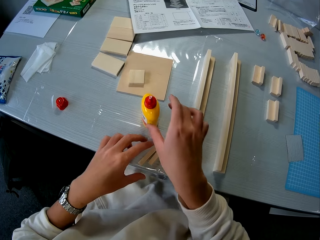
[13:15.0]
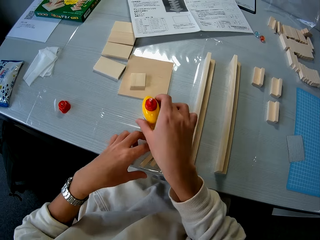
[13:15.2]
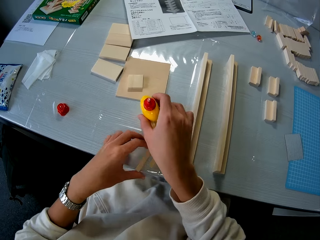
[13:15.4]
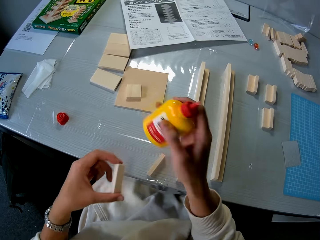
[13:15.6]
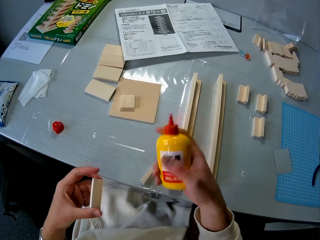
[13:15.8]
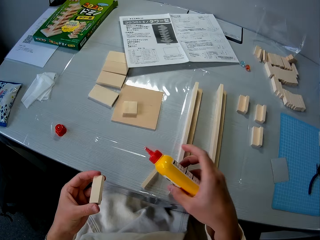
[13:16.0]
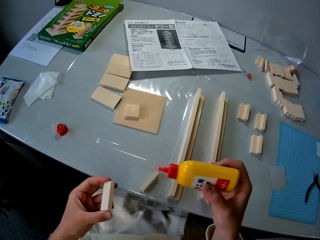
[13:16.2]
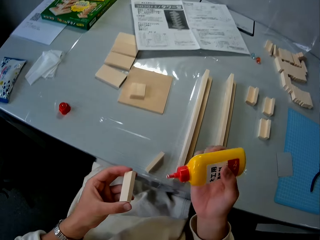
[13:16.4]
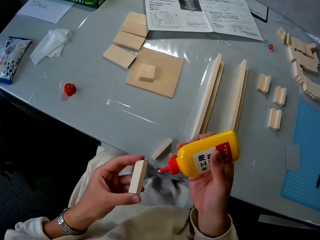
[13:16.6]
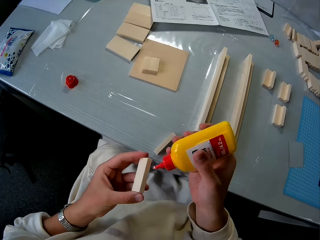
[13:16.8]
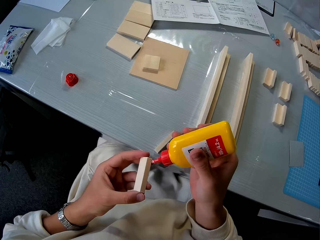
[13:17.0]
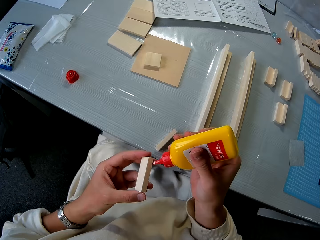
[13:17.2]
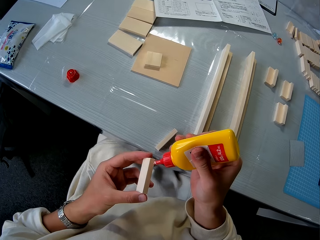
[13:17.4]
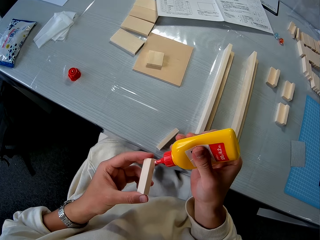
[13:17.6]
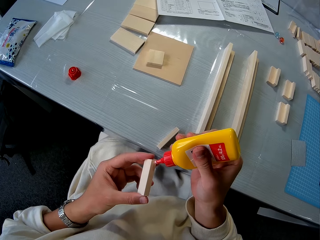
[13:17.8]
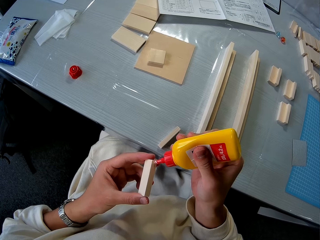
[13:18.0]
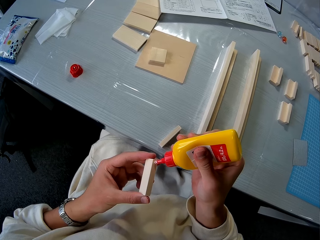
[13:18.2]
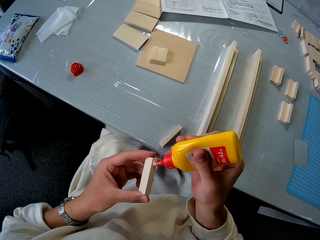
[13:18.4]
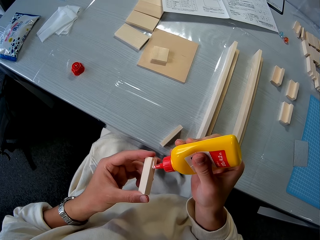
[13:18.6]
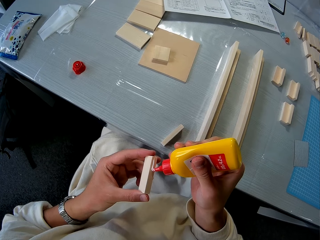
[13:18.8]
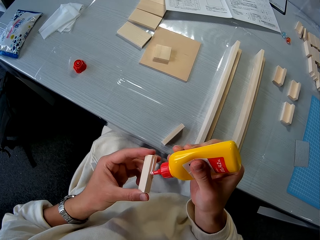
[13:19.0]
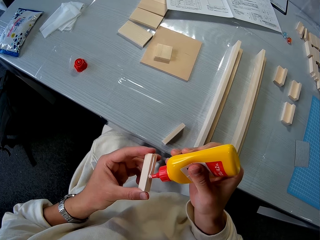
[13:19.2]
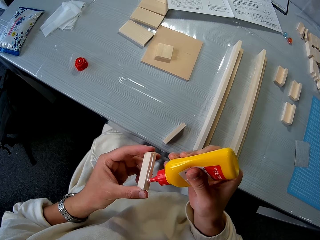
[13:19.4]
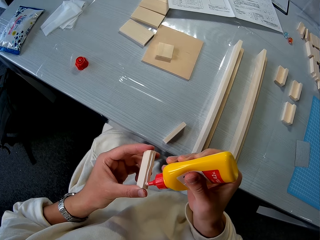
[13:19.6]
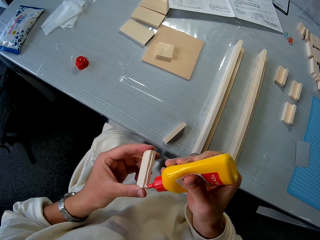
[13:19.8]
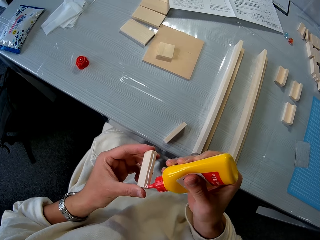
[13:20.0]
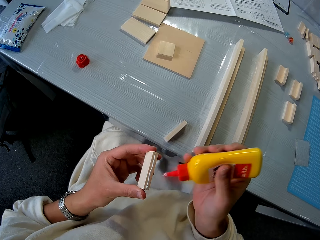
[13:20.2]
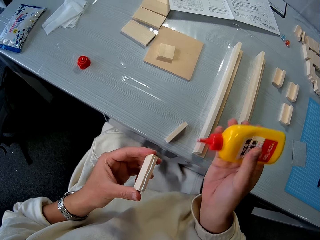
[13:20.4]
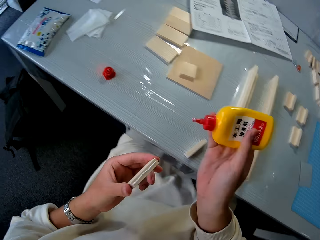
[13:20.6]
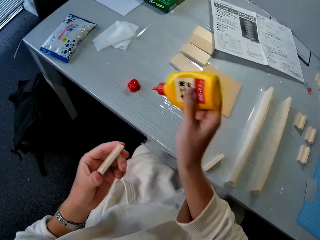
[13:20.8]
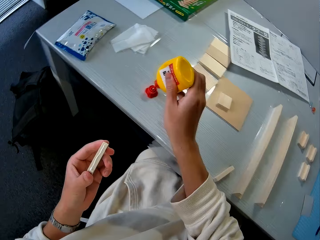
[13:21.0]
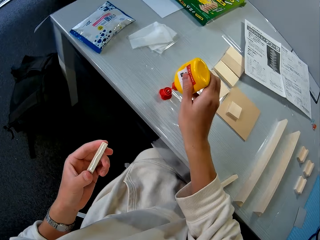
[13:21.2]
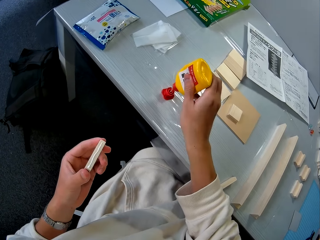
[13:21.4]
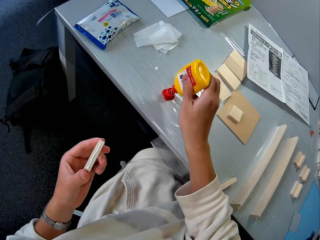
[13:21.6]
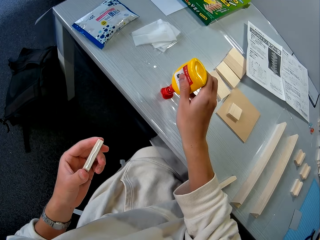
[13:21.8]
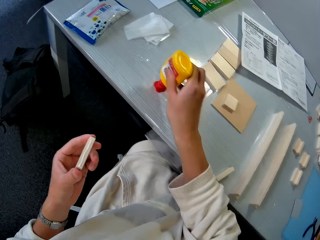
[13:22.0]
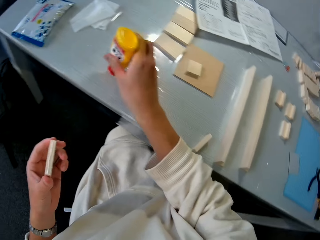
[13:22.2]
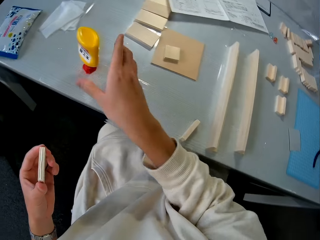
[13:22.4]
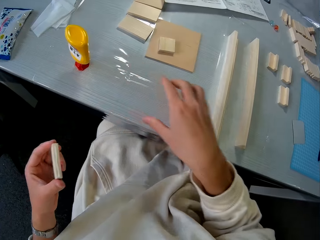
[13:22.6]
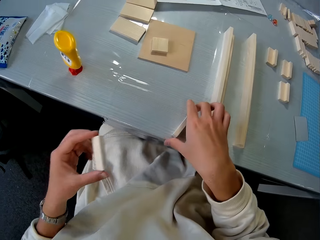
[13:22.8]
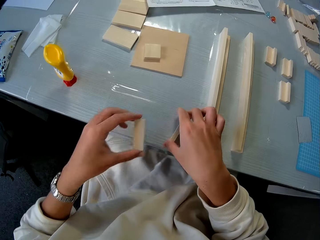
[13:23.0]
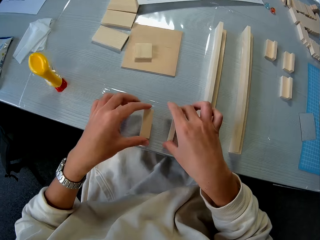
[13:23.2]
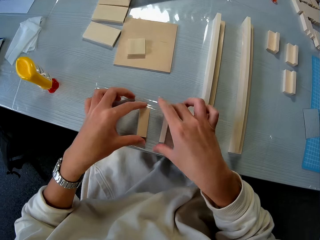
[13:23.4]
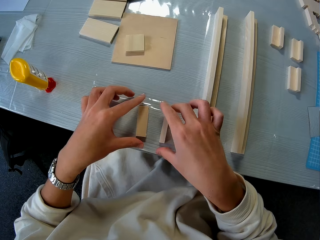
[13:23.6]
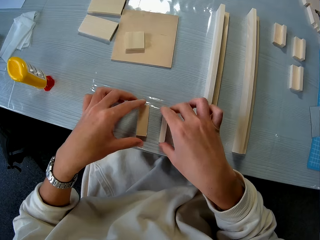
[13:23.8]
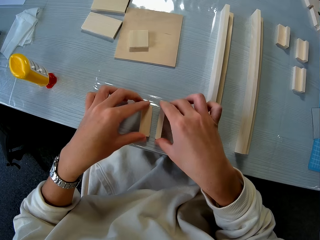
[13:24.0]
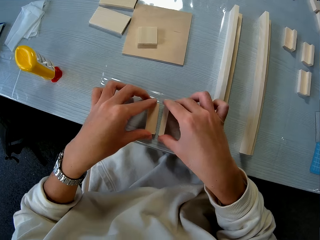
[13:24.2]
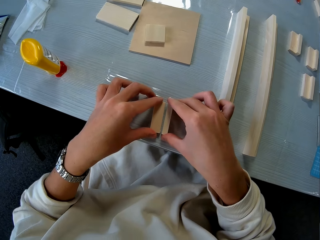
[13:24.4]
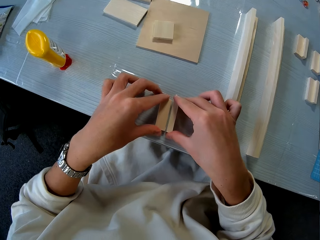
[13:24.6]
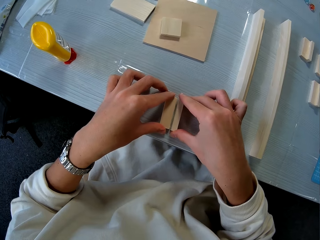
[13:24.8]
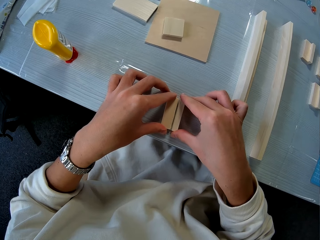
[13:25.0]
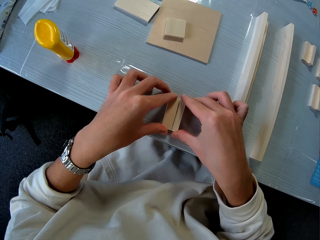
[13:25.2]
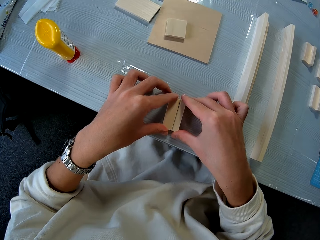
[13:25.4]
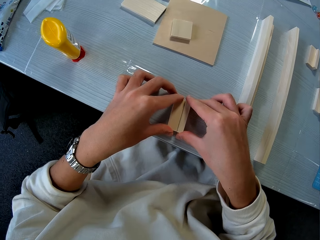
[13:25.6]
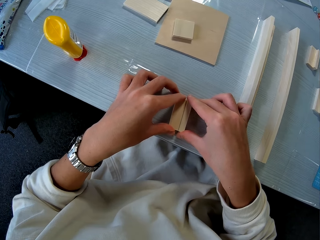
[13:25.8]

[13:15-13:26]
The camera wearer picks up the glue on the table and picks up the piece of wood or cardboard on the table. He applies the glue to the piece of wood in his hand. He closes the glue. He puts the glue on the glue cover on the table. He aligns the piece of wood with the other piece of wood on the table.

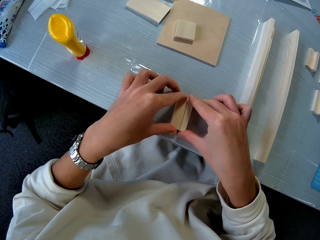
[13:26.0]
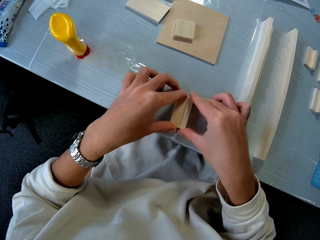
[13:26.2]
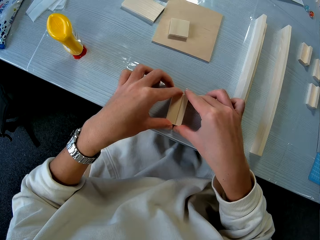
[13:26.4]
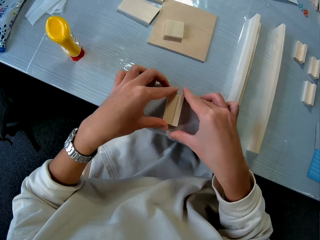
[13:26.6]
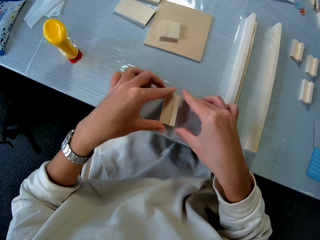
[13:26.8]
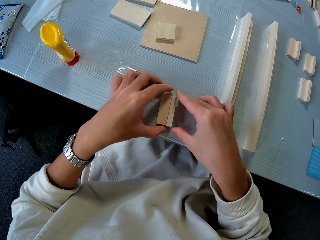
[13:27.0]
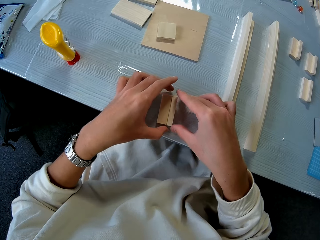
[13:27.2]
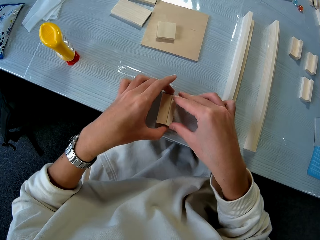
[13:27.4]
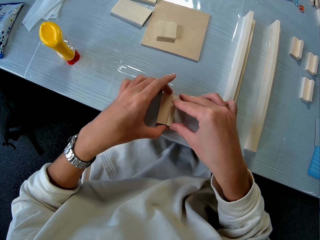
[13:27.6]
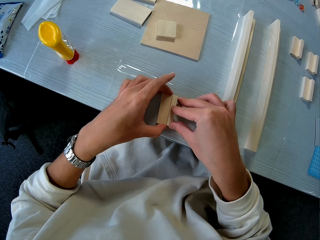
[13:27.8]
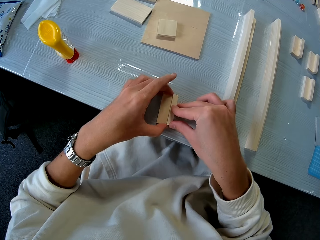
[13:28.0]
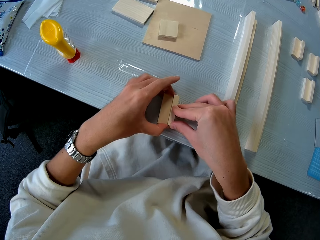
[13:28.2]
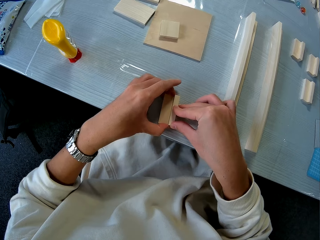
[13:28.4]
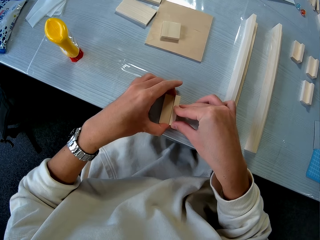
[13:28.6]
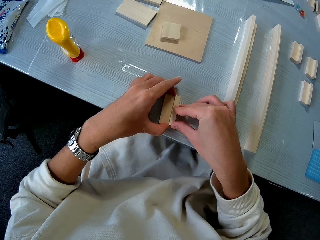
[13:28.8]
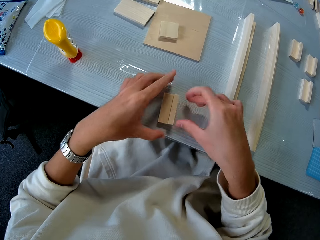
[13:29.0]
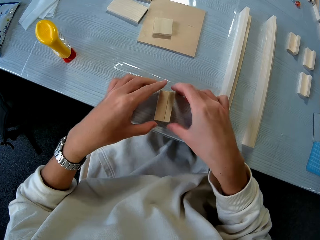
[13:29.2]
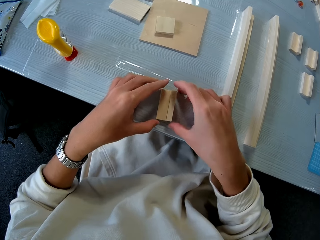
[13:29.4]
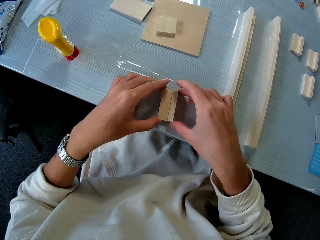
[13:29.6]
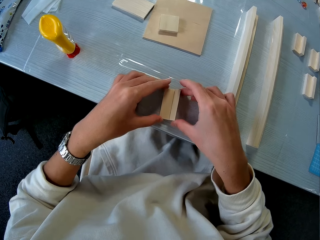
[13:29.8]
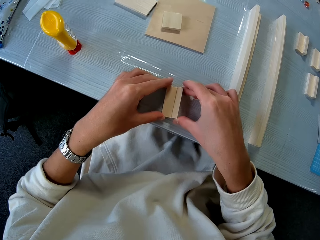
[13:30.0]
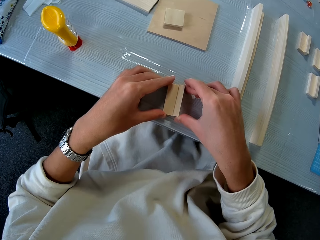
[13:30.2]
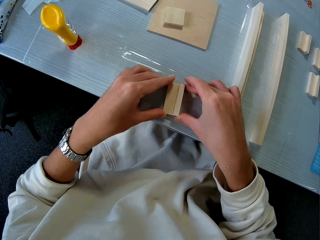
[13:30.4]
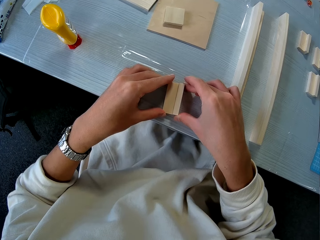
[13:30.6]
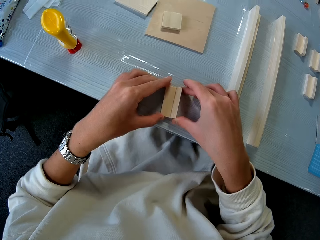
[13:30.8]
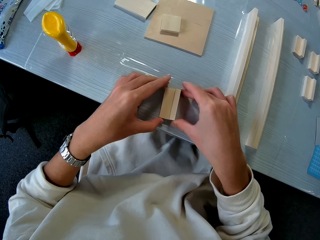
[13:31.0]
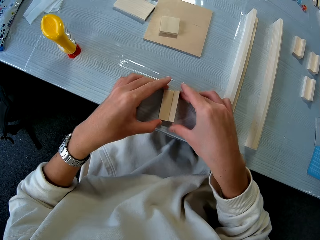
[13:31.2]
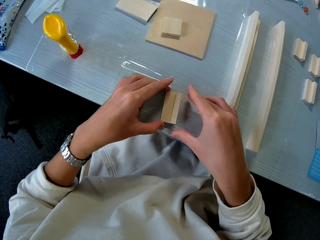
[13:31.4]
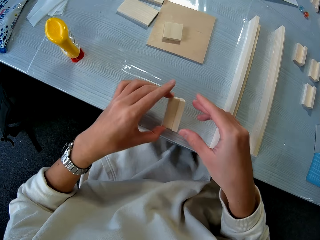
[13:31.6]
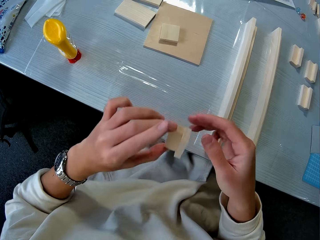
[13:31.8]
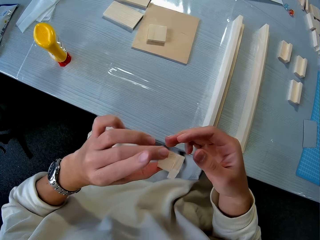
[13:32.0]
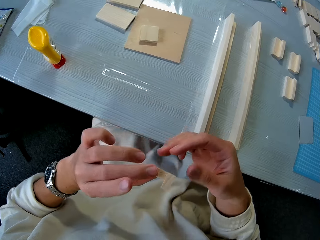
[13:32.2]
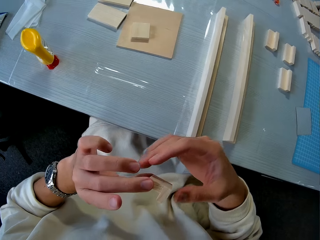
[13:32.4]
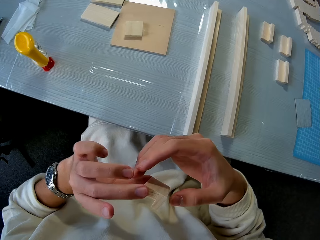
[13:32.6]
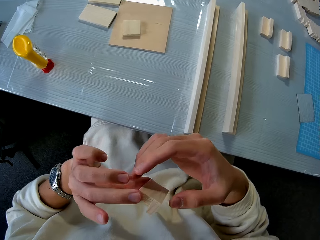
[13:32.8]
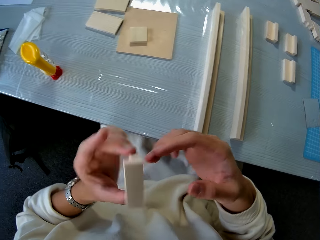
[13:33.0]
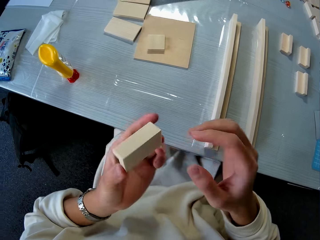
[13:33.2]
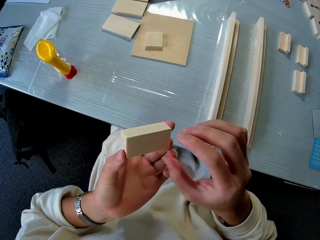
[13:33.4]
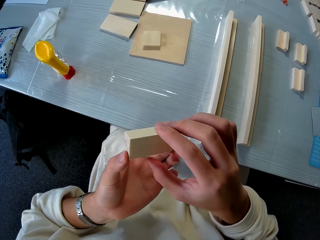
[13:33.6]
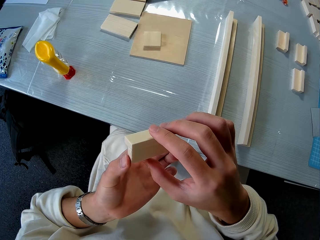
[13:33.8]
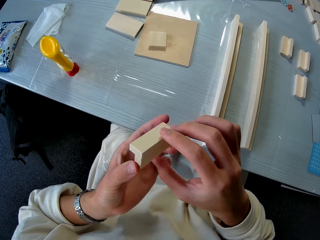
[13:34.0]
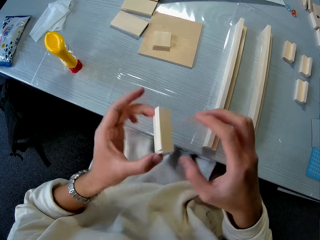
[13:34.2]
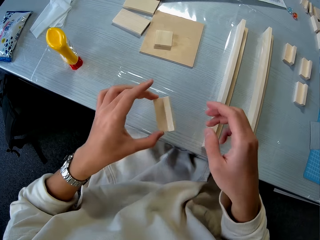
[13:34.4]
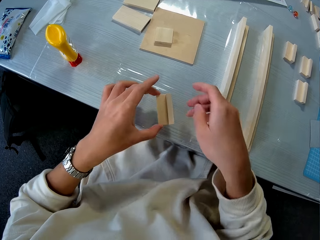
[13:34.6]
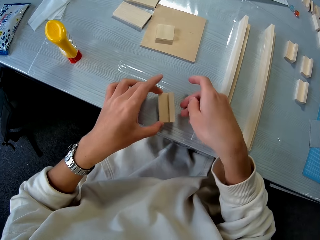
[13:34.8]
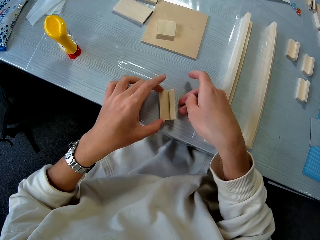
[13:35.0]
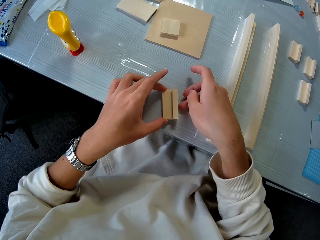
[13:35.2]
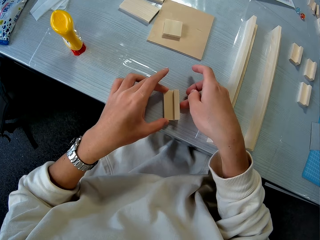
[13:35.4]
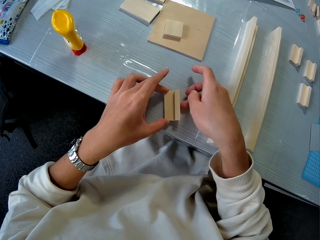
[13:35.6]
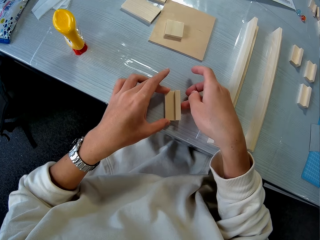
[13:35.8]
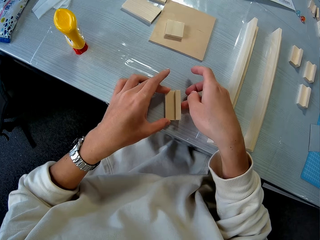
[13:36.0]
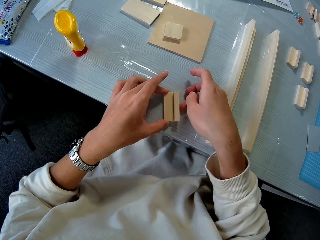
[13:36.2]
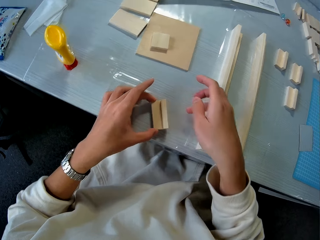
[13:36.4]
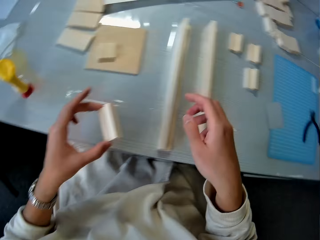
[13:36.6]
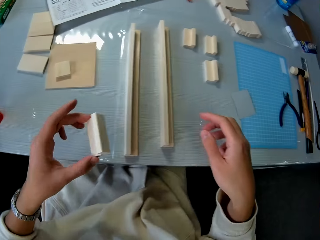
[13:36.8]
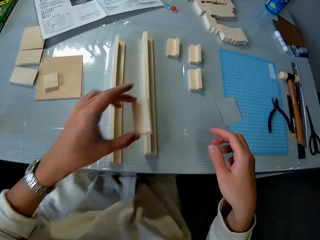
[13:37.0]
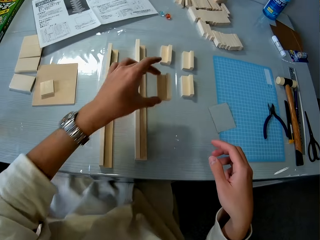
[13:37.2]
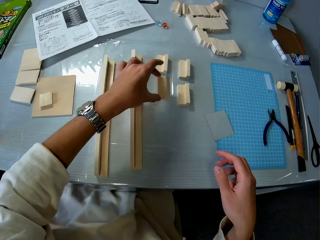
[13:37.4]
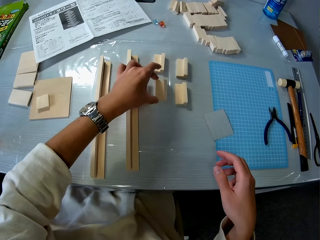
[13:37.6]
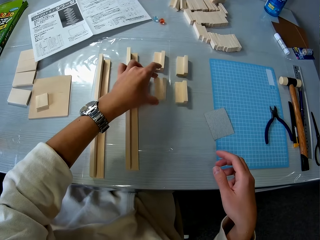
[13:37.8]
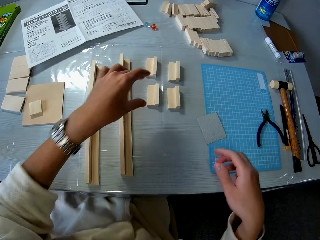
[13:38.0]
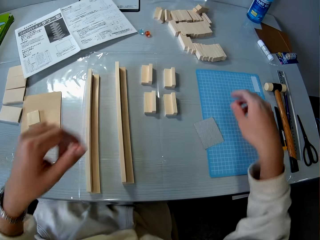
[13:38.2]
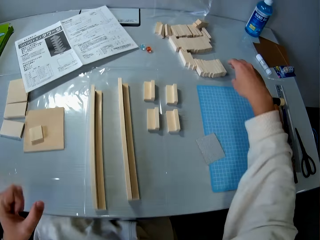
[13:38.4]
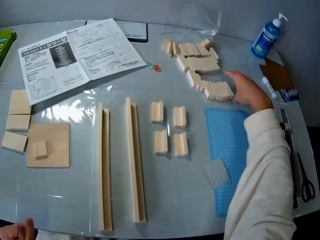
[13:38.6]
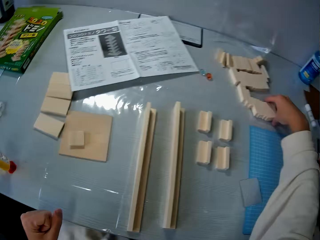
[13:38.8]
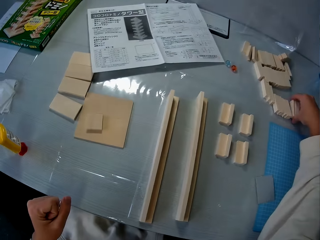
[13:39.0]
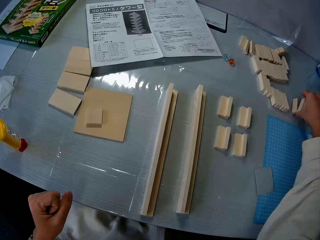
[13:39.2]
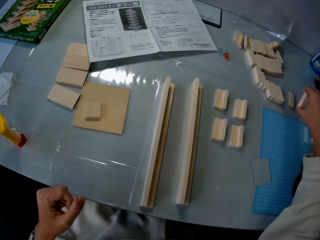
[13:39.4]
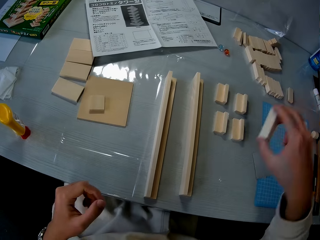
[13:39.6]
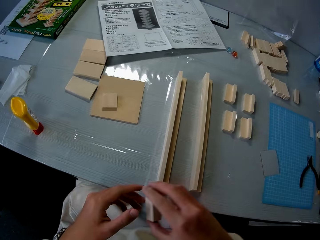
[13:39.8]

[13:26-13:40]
The camera wearer squeezes the cardboards. They squeeze the cardboard again. They pick up the aligned piece of wood on the table. They turn the cardboard. They turn the cardboard again. They put the aligned piece of wood on the table. They adjust the aligned piece of wood on the table. They squeeze the cardboard. They pick up the aligned piece of wood on the table. They drop the aligned piece of wood on another side of the table. They pick up two pieces of wood on the table.
